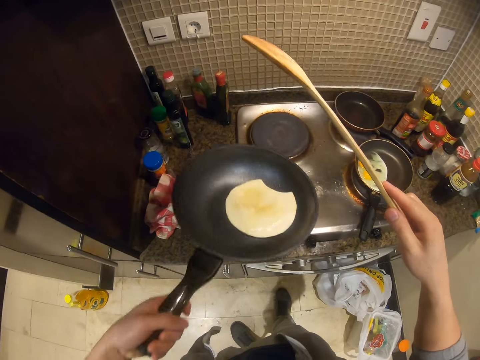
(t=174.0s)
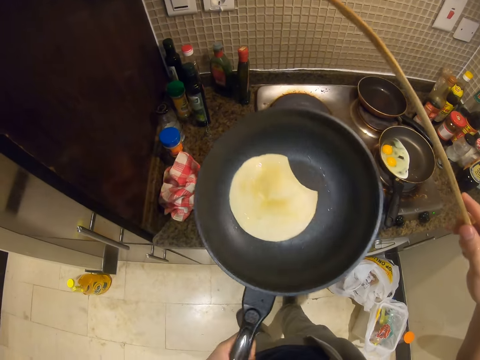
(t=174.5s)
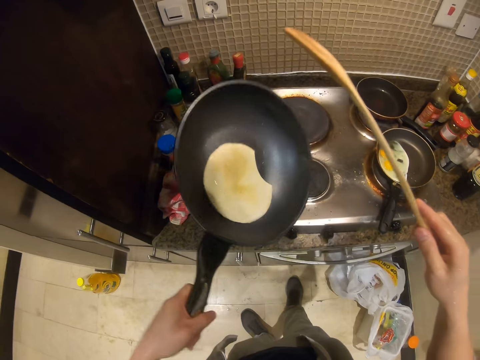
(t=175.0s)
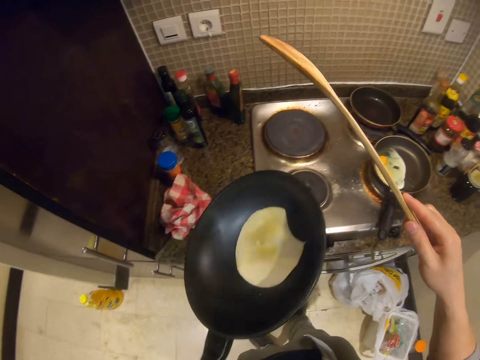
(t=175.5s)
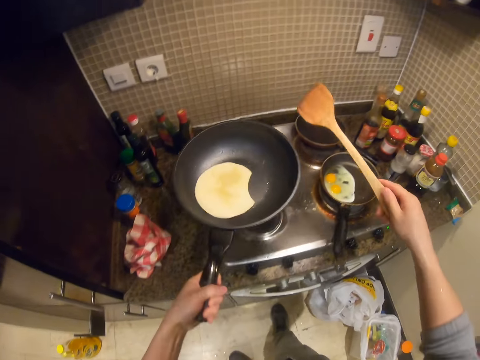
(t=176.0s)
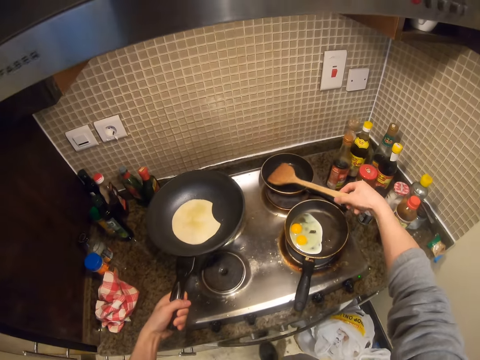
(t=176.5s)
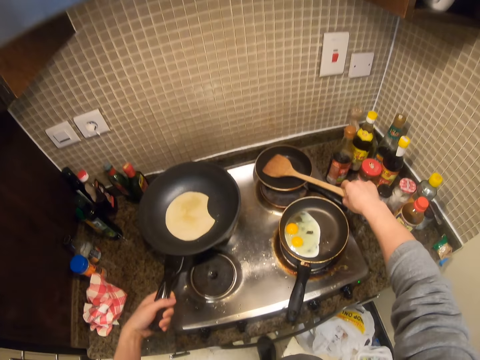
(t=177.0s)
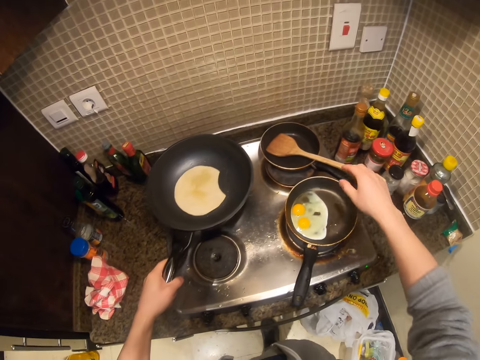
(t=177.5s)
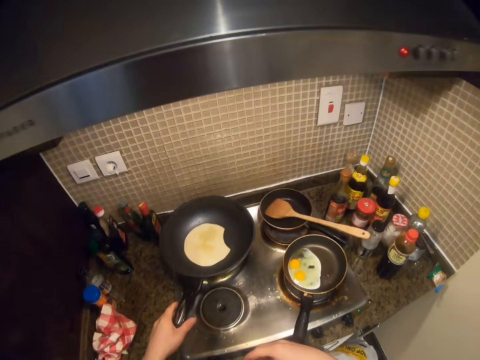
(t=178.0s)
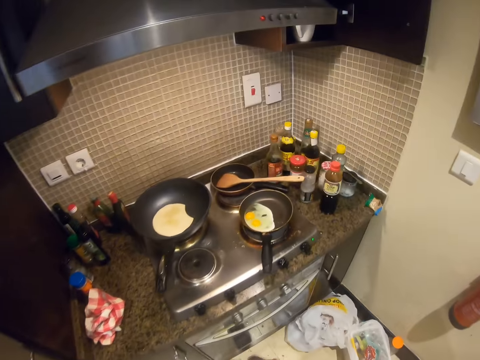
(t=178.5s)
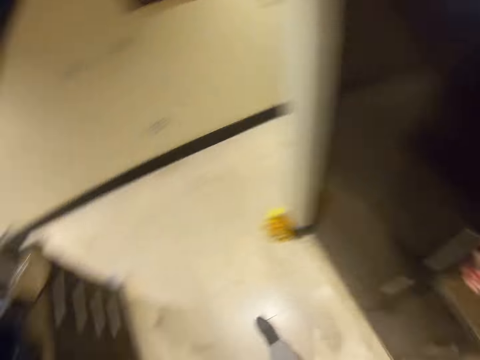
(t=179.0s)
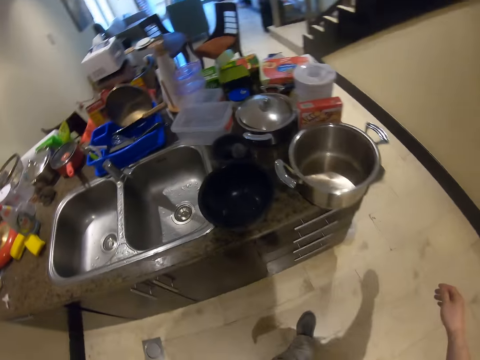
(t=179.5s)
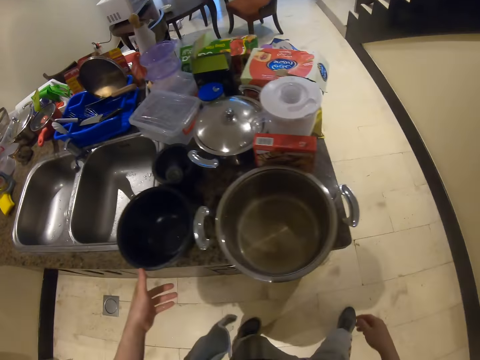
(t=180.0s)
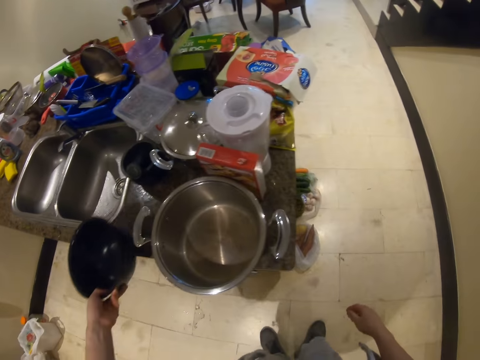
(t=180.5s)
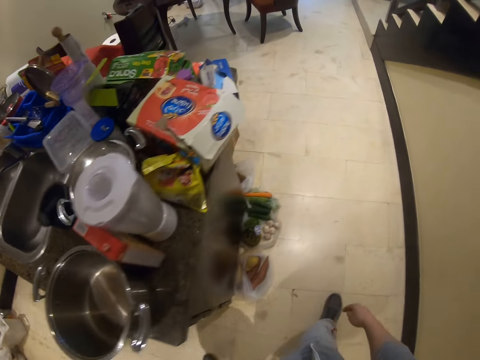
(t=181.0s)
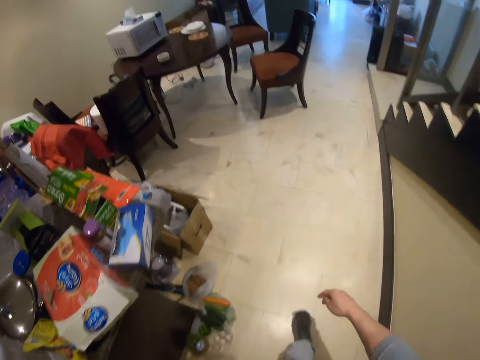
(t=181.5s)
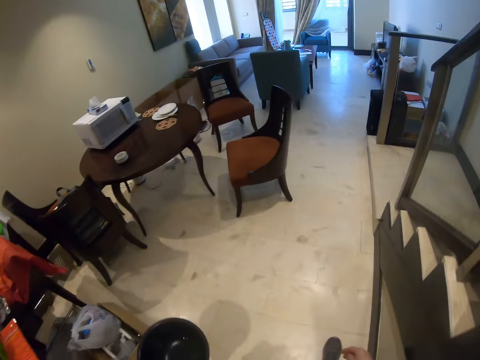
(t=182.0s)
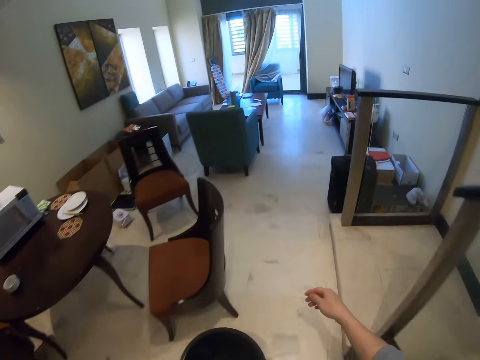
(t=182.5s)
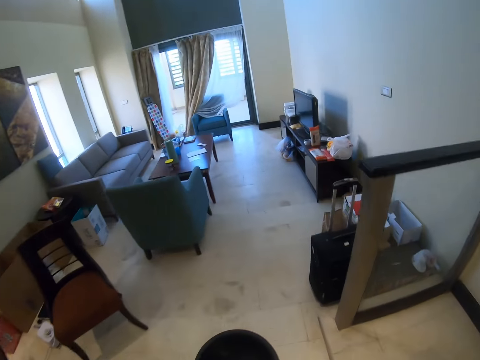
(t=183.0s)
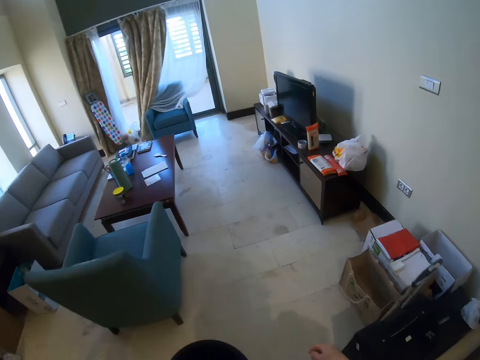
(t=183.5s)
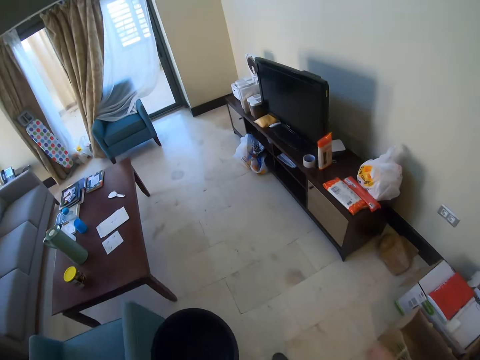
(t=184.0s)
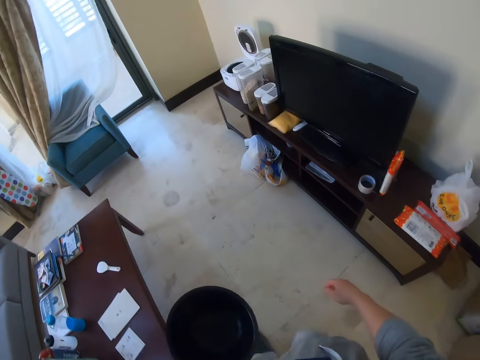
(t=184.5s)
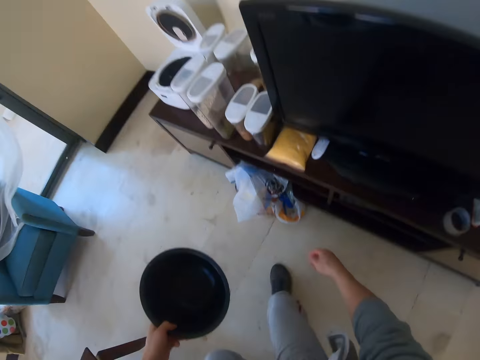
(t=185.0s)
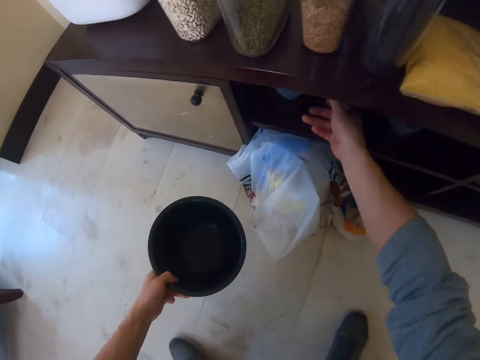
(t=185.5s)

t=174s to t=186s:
The camera wearer places the pan back on the cooker and places the spatula on the pan. They turn around and walk. They pick up a black bowl. They walk with the black bowl.

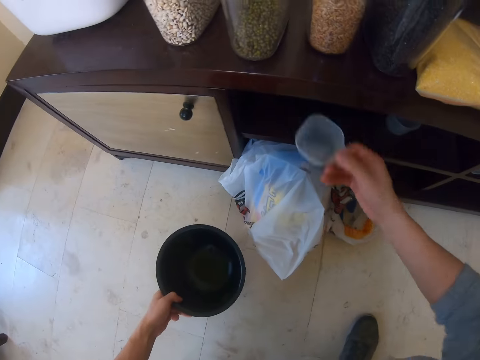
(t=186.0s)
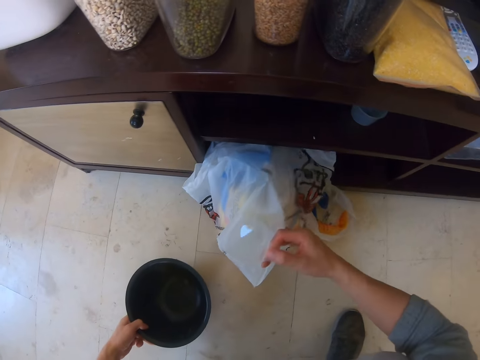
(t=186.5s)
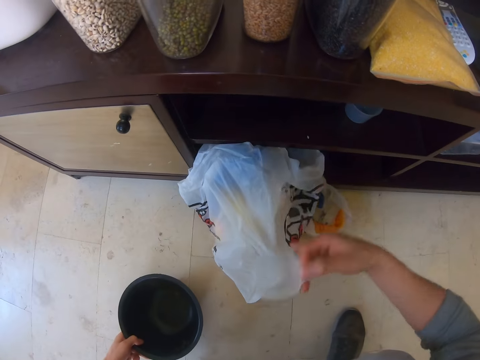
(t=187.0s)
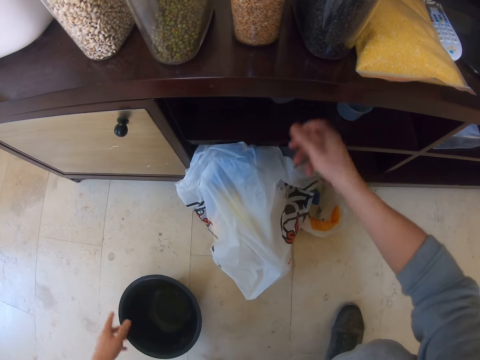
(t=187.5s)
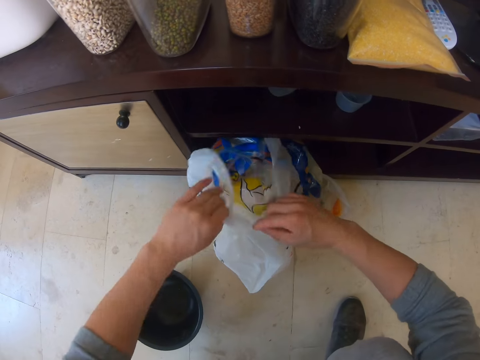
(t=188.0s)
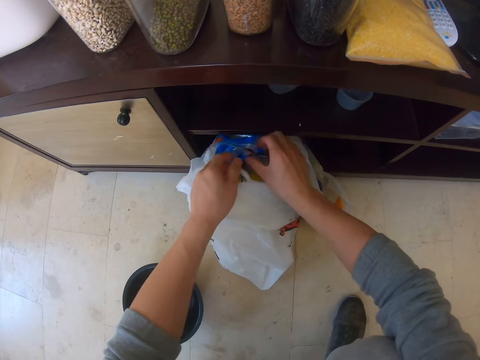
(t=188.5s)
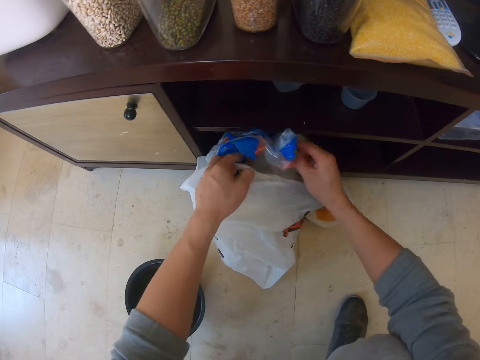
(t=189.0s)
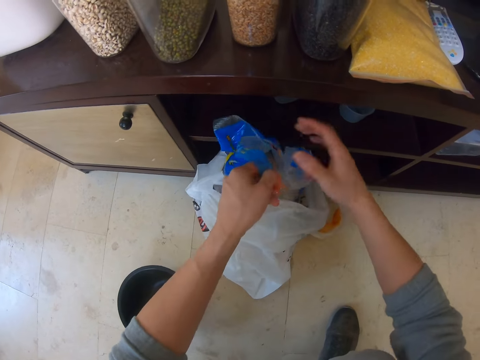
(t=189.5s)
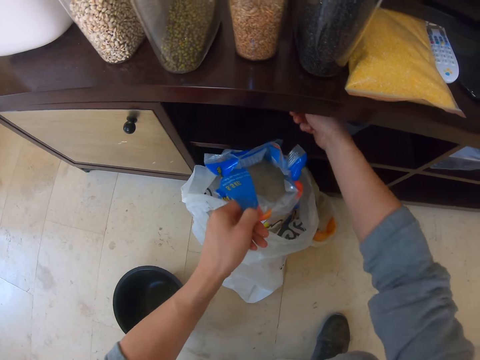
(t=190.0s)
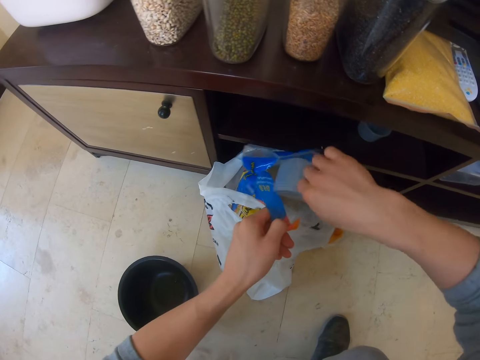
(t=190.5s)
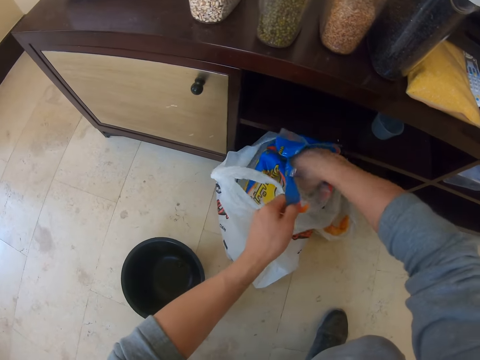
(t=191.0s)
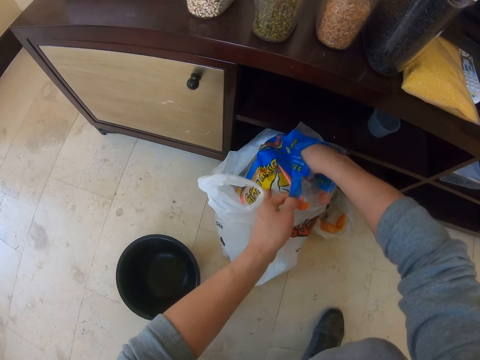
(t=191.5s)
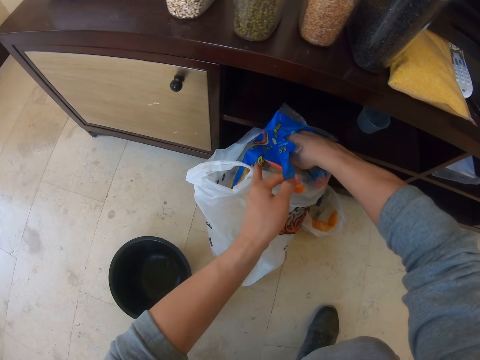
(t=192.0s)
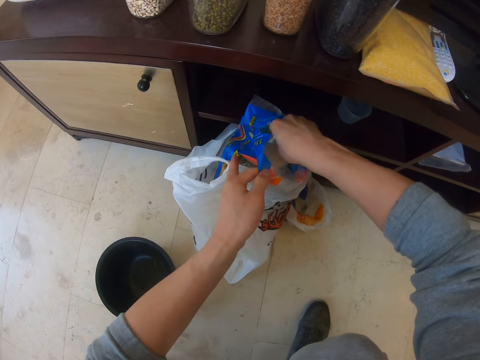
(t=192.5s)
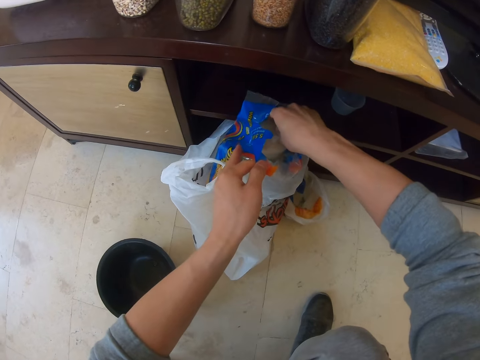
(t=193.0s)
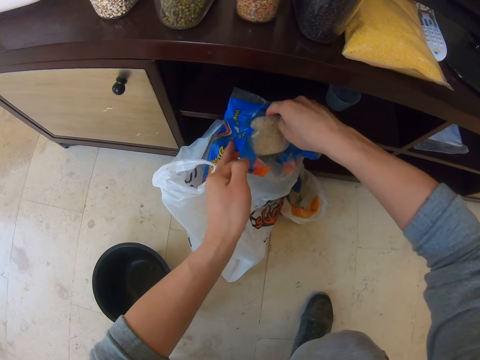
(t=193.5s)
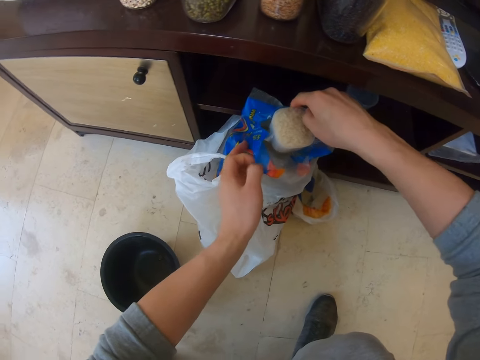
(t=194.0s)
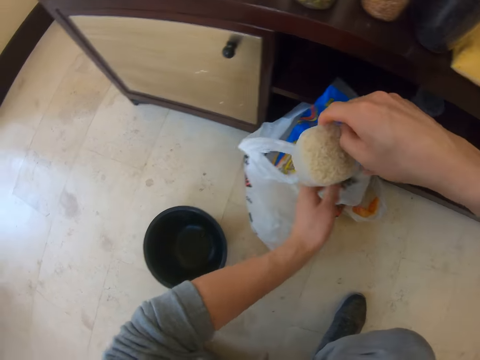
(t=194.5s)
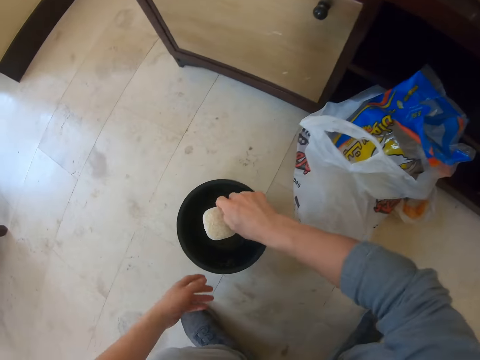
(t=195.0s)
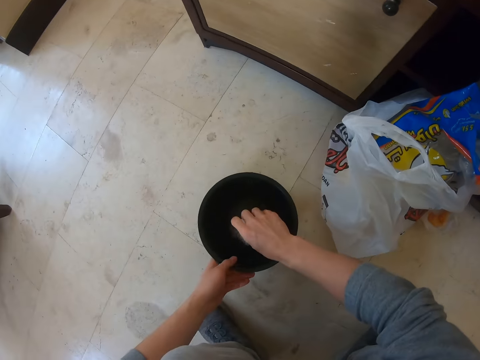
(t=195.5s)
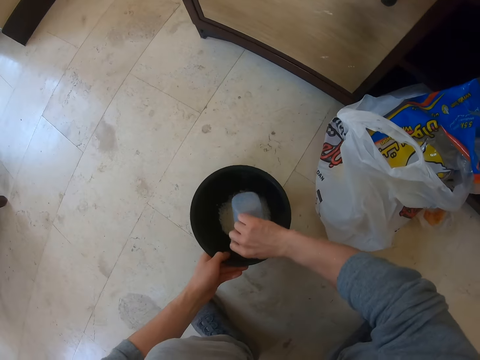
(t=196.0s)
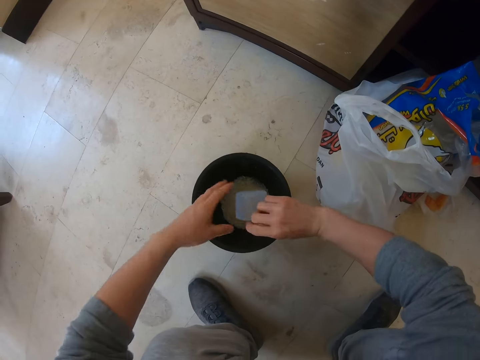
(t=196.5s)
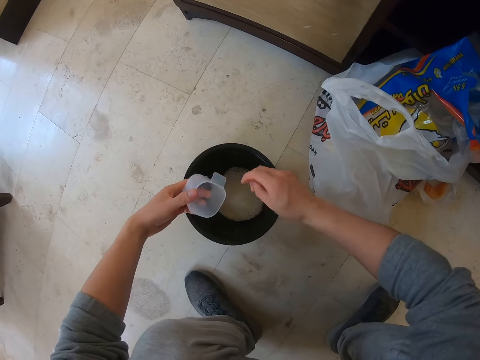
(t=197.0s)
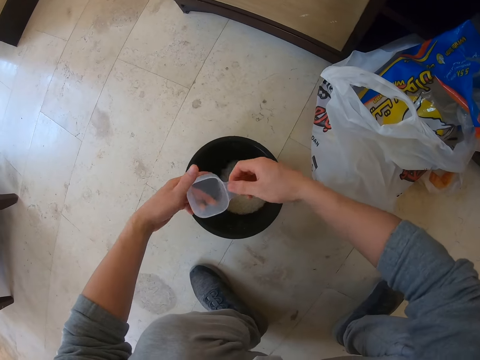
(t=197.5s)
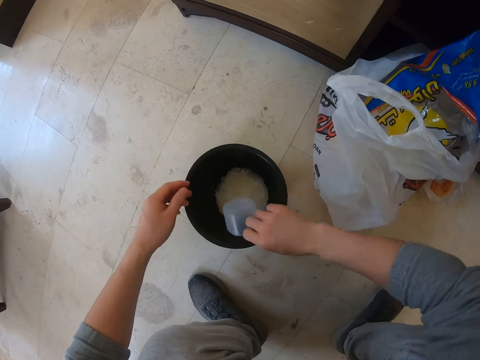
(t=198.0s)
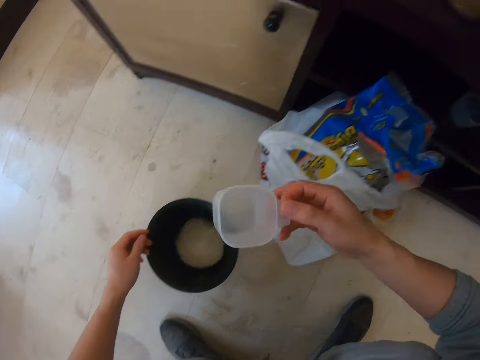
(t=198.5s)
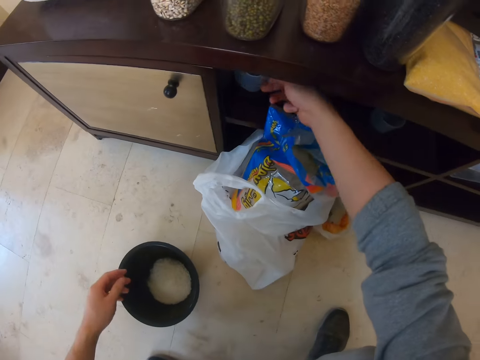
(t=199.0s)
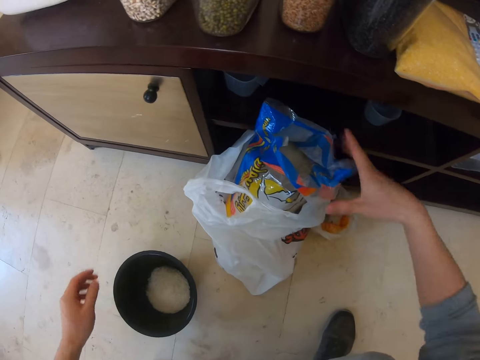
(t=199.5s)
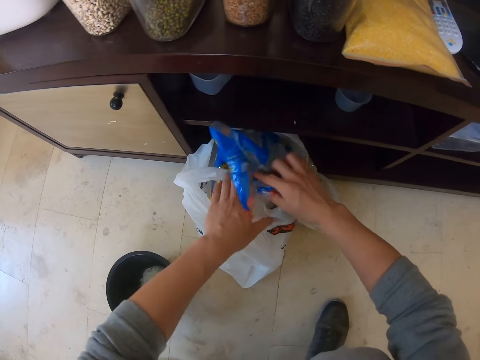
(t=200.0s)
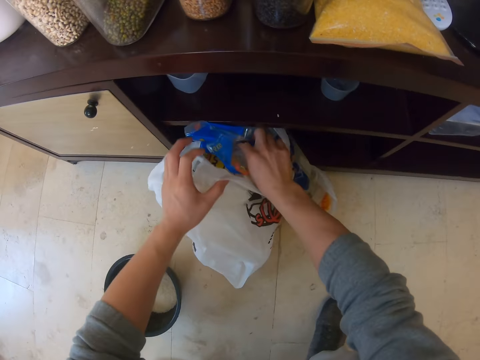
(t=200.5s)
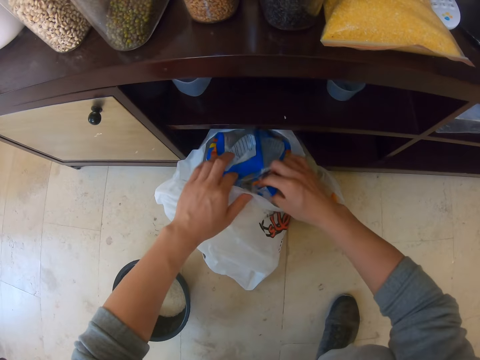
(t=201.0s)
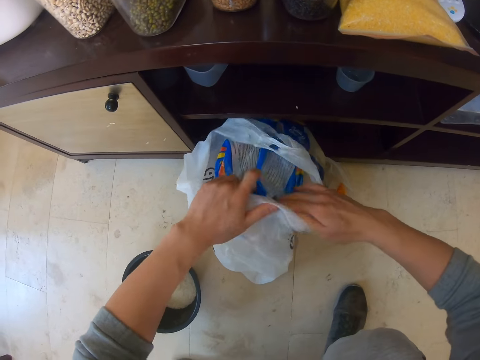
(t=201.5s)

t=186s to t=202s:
The camera wearer leans down, grabs a measuring cup from a cabinet, and holds the black bowl. They dip the measuring cup in a bag or paper. They hold the black bowl again. They move the paper. They return the measuring cup in the cabinet. They open the bag. They pick up the measuring cup. They dip the measuring cup inside the bag. They collect rice with the measuring cup. They pour the rice into the black bowl. They return the measuring cup in the cabinet. They fold the bag.
